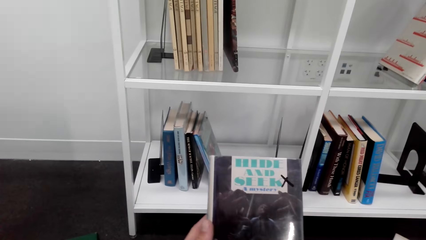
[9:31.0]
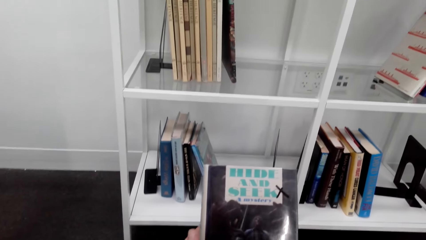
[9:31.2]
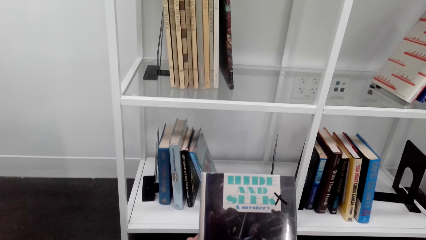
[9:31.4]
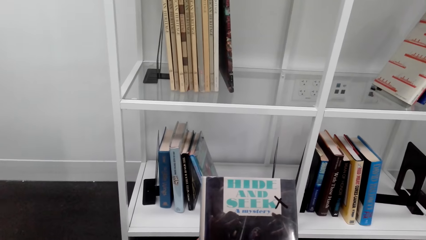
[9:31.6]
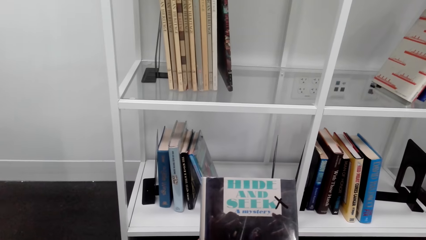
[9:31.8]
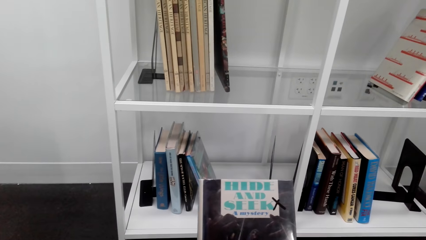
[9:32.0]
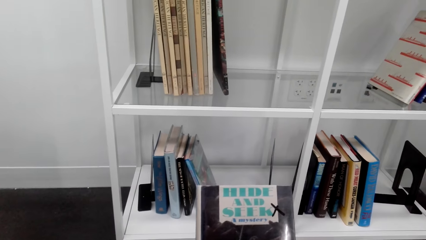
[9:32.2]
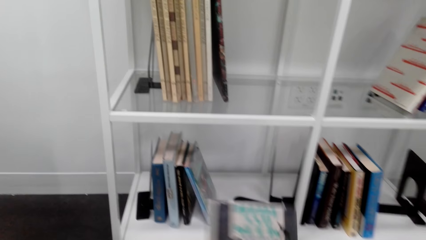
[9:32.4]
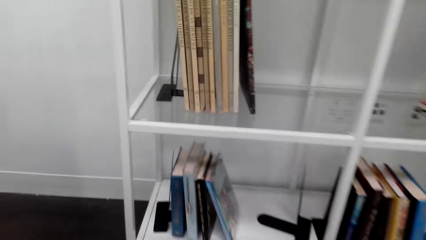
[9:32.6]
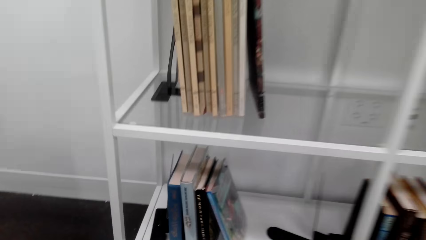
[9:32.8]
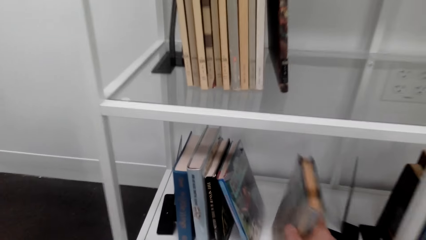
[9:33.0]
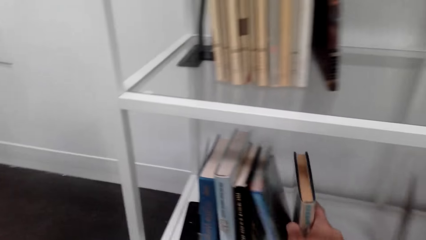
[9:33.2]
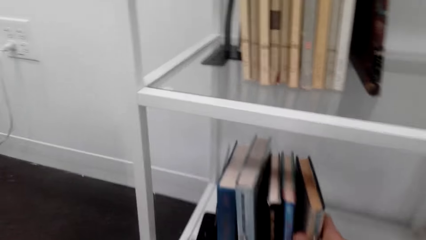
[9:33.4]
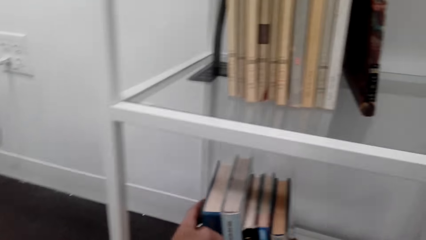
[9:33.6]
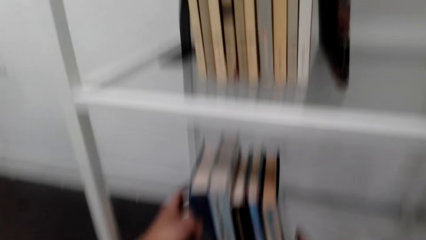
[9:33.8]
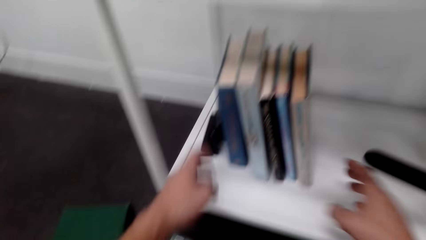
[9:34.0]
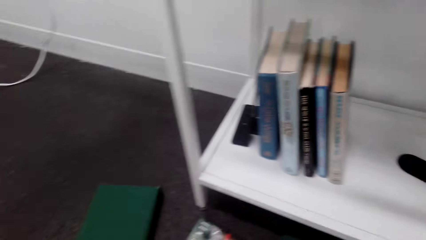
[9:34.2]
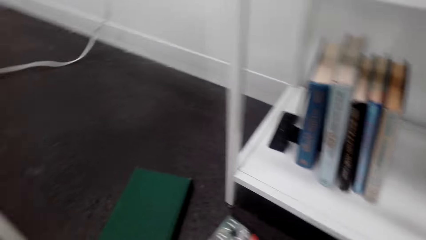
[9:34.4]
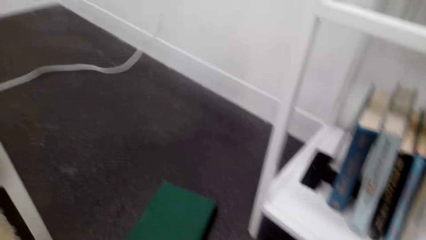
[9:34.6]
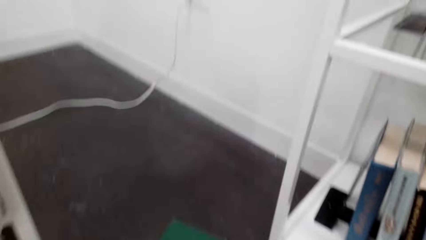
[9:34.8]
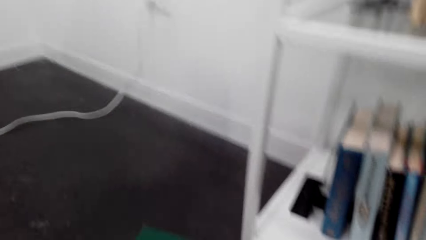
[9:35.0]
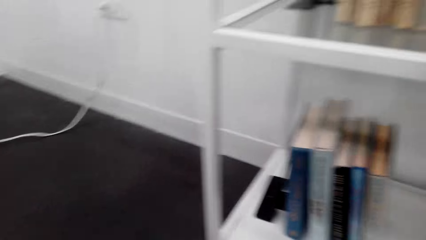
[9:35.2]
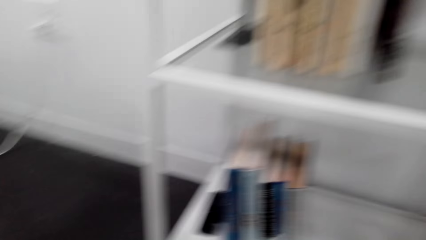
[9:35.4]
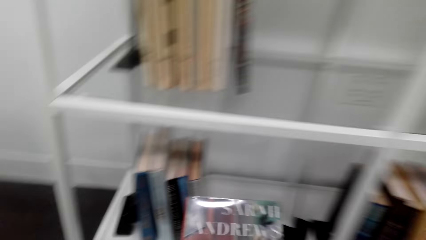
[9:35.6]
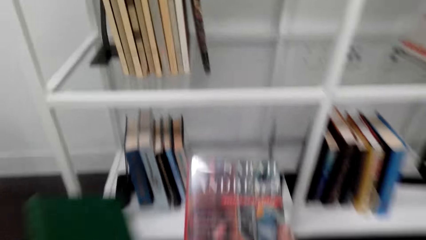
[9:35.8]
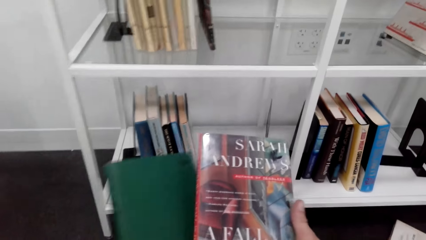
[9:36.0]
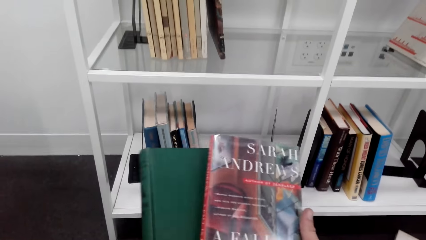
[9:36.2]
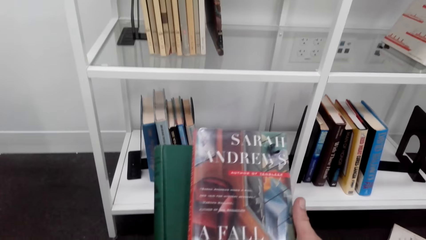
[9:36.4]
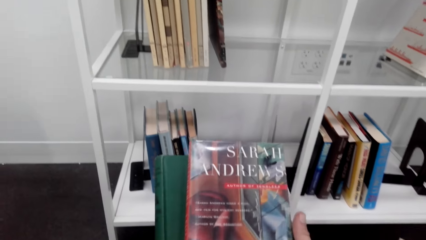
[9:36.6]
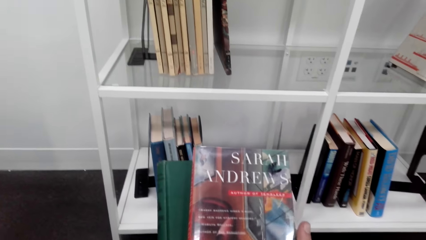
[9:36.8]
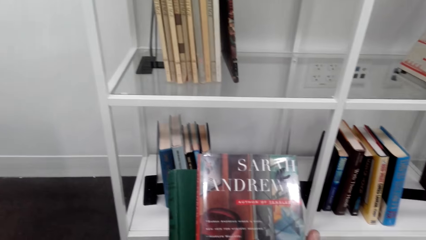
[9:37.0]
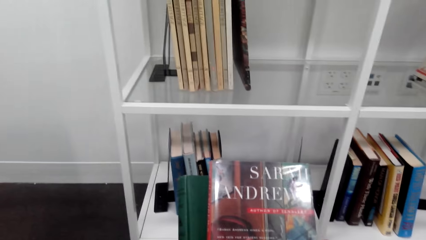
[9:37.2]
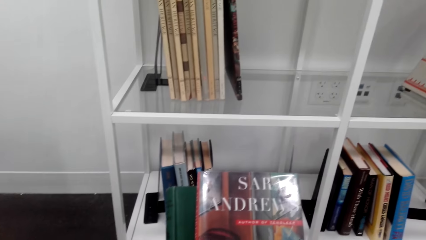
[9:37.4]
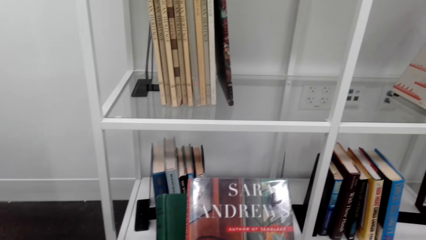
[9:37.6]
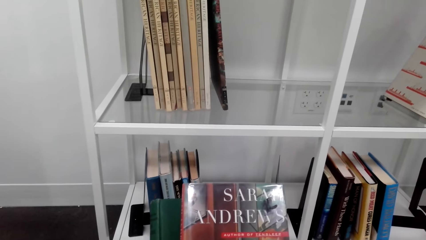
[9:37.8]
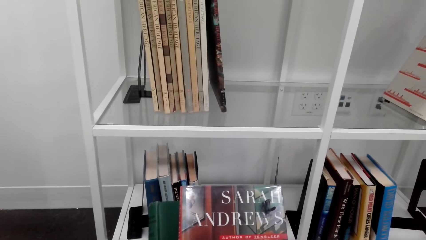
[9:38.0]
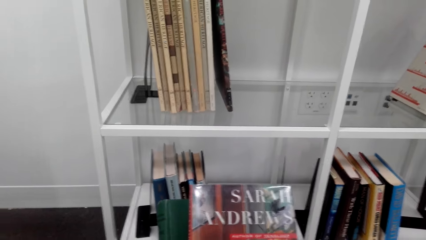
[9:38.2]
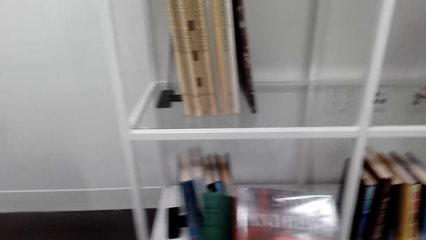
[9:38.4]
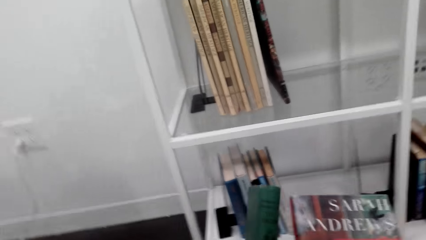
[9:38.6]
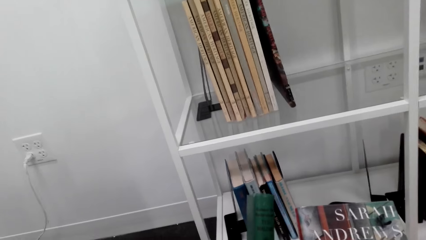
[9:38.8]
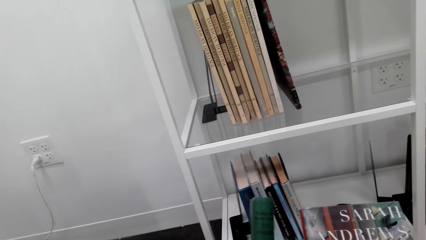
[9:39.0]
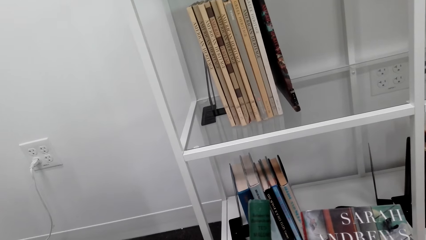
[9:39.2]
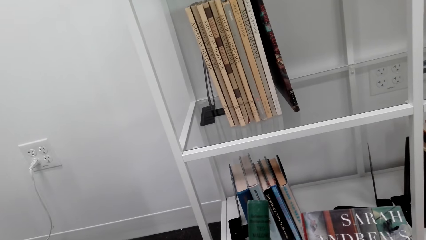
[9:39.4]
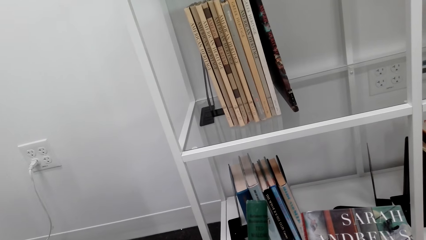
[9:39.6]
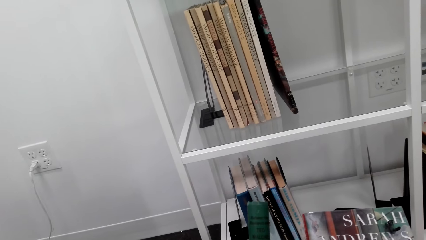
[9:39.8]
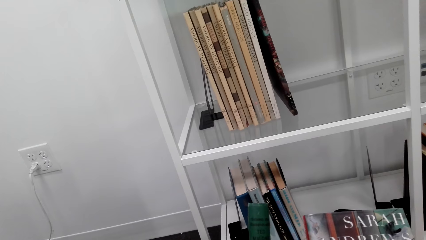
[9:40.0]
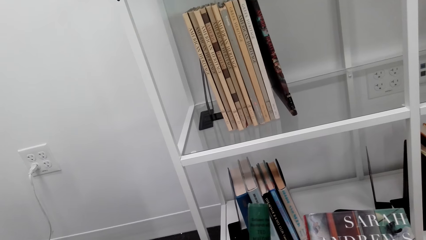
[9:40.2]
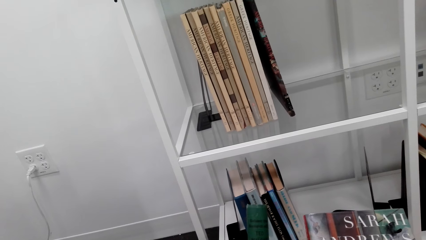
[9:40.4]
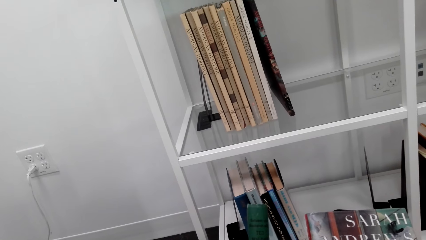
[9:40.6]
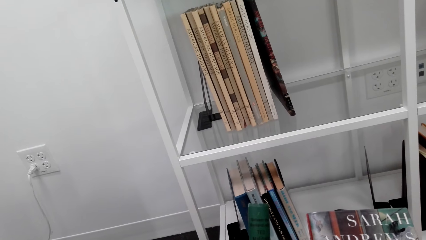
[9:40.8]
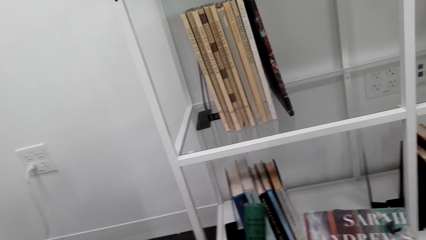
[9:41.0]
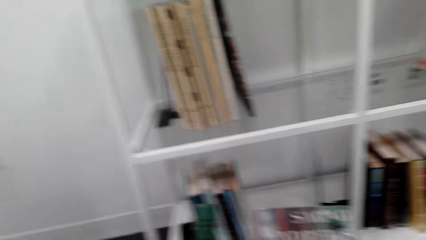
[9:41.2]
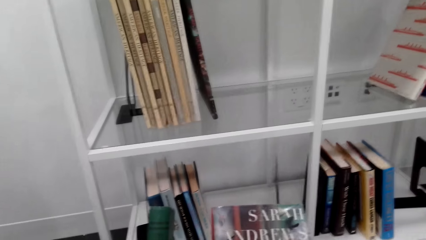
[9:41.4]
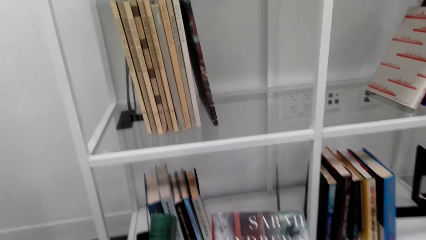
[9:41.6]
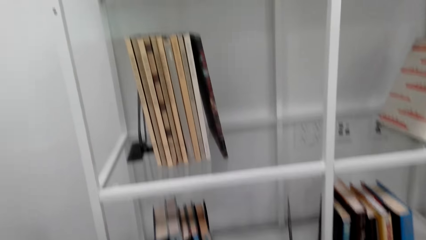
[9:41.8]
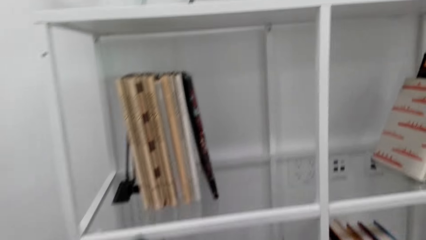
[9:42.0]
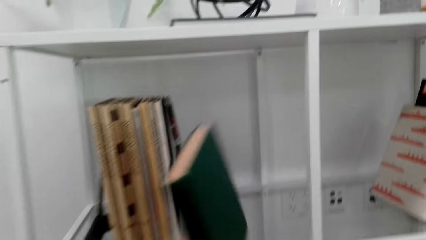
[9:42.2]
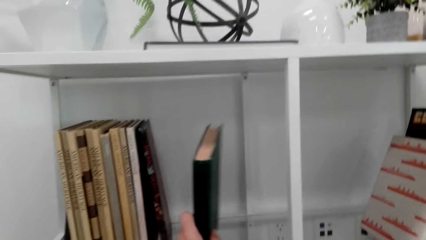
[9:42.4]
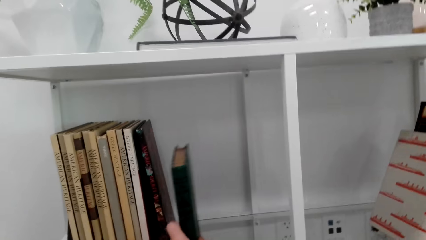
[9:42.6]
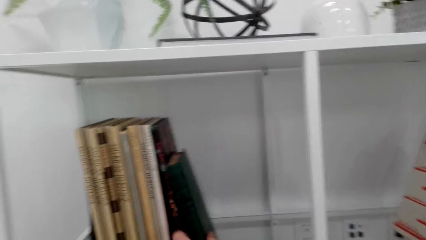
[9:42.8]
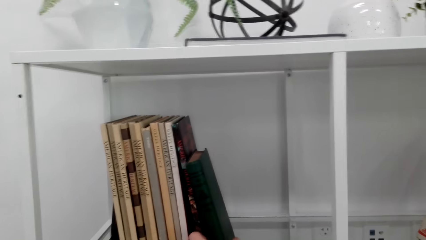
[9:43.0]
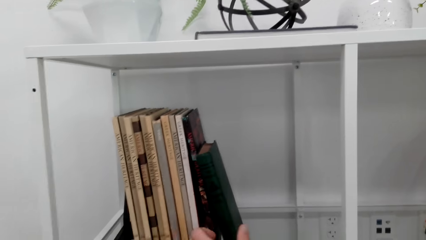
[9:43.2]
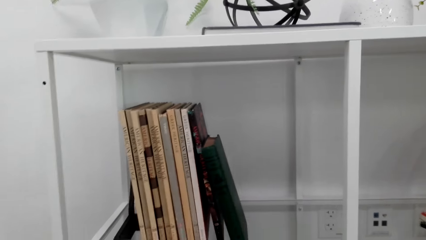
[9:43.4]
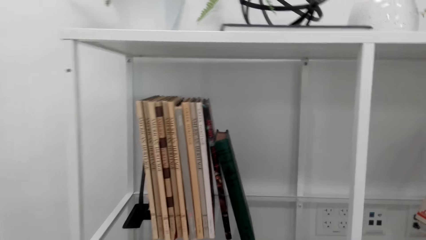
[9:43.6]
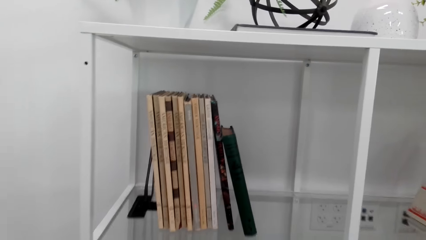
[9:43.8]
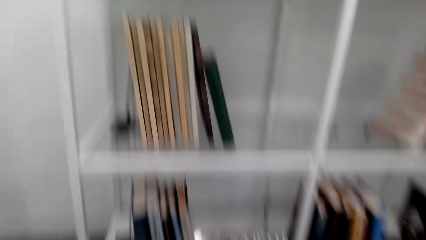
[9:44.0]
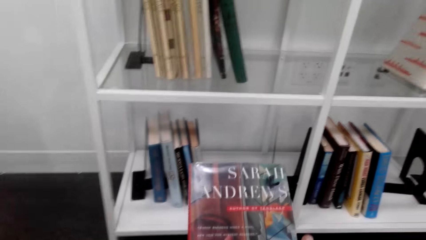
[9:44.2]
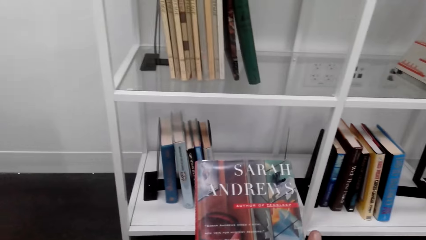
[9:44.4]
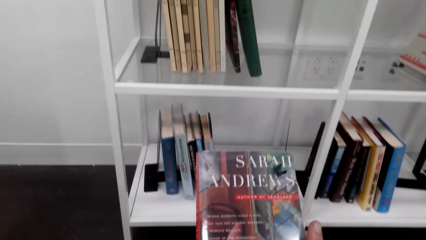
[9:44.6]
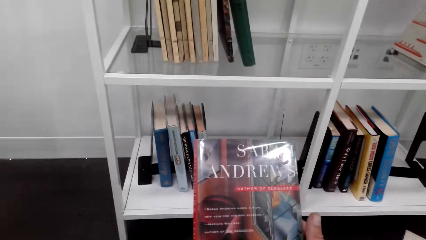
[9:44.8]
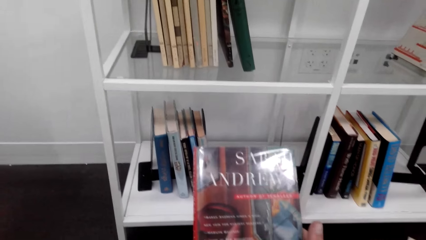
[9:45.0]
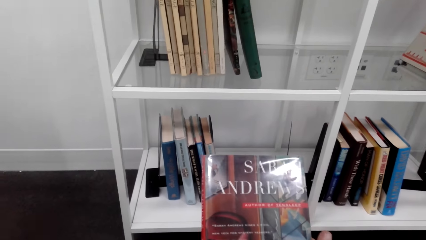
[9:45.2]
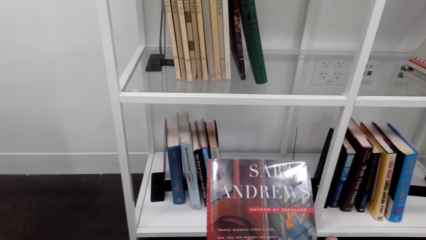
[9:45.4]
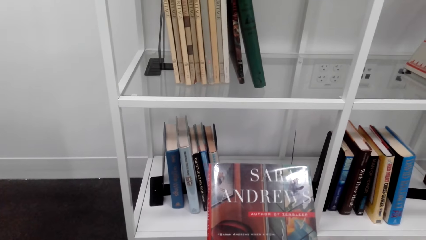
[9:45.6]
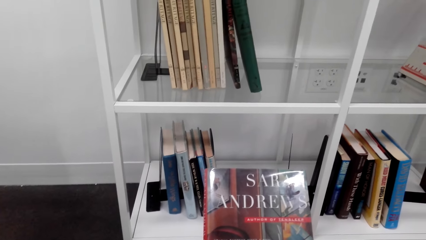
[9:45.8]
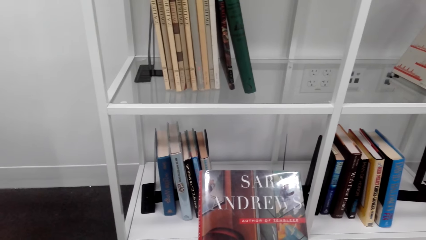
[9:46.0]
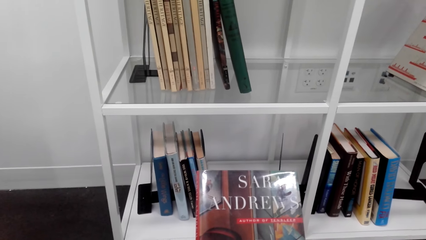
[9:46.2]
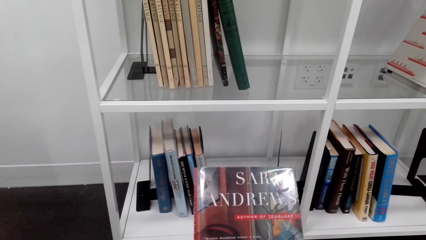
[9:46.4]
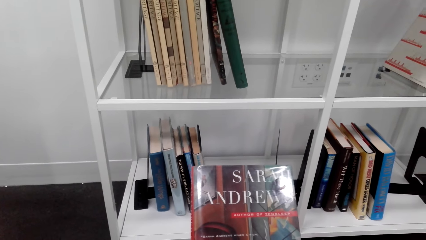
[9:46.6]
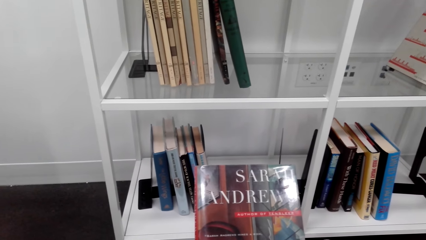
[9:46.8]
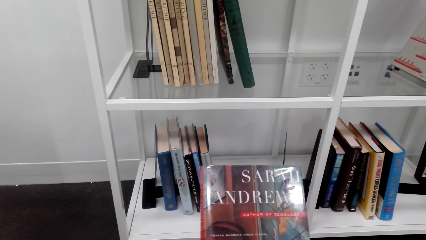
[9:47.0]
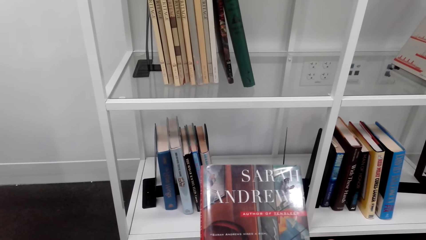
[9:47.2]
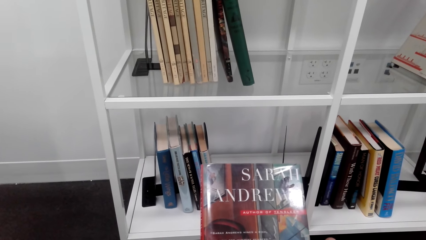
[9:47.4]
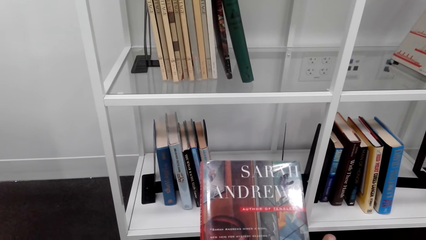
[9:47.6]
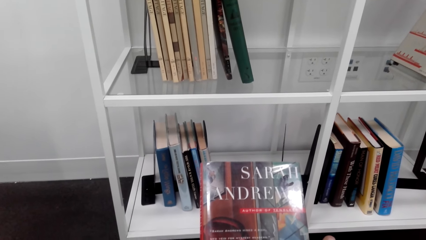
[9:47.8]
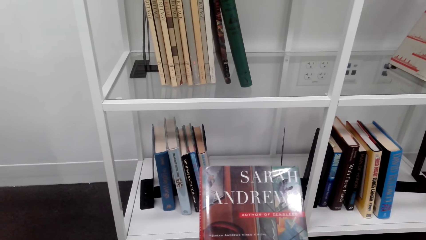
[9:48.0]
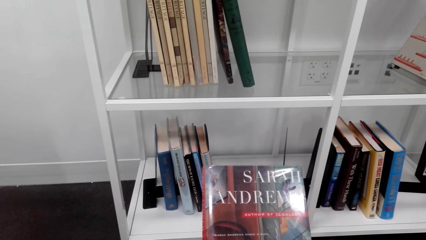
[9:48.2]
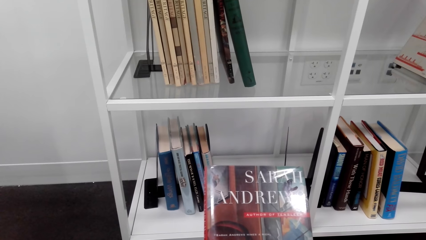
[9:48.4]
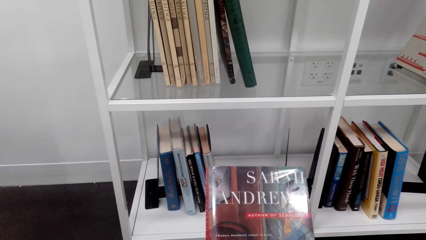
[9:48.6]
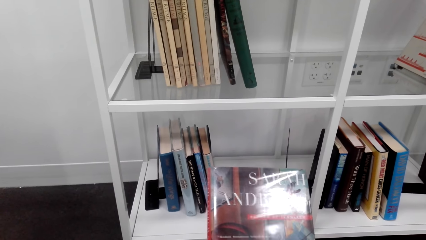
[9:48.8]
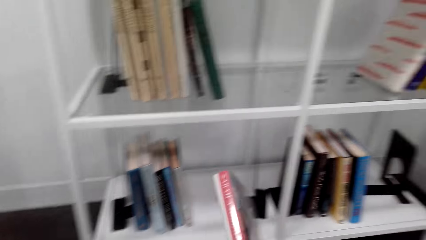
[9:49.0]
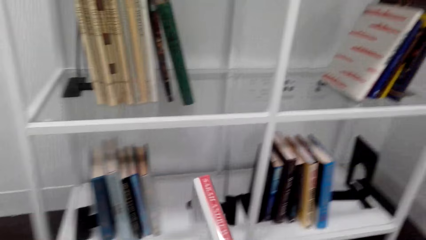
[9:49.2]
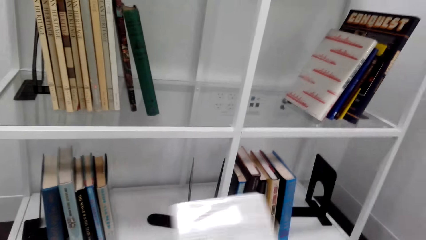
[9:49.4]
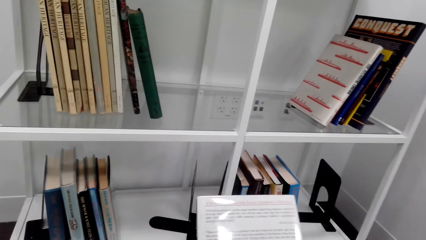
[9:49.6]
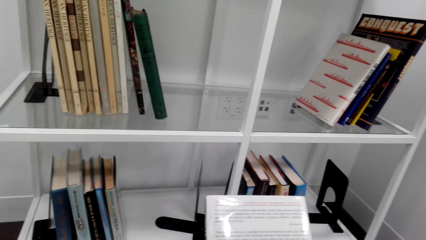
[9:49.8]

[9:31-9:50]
The camera wearer reads a book cover. They place the book on the bookshelf. They read a book cover. They take a book. They place the book on the bookshelf. They read a book cover.
